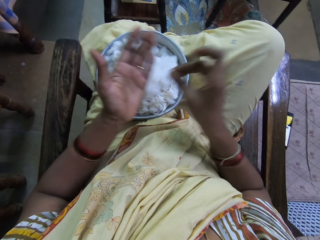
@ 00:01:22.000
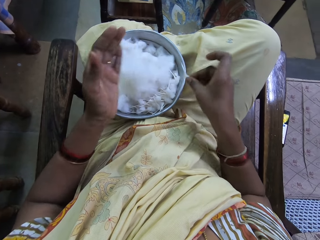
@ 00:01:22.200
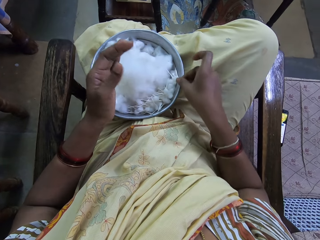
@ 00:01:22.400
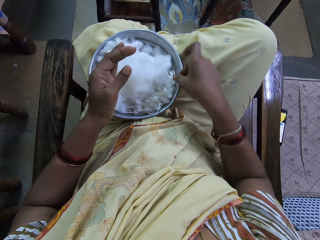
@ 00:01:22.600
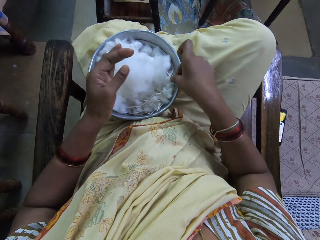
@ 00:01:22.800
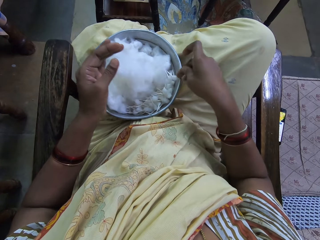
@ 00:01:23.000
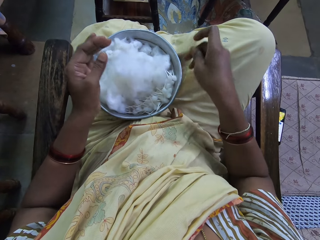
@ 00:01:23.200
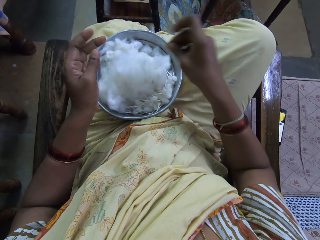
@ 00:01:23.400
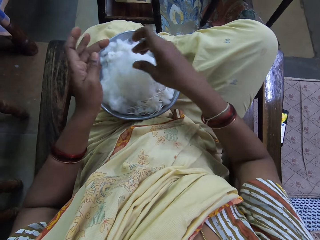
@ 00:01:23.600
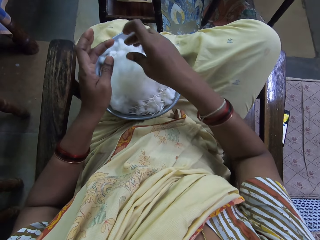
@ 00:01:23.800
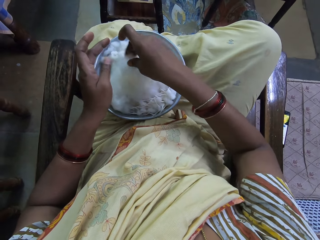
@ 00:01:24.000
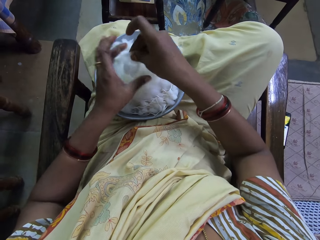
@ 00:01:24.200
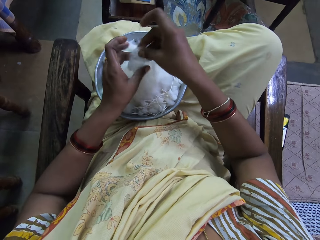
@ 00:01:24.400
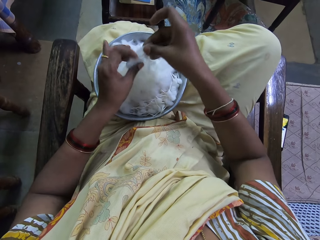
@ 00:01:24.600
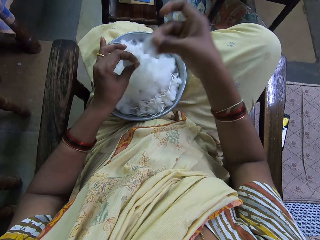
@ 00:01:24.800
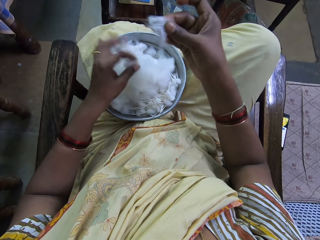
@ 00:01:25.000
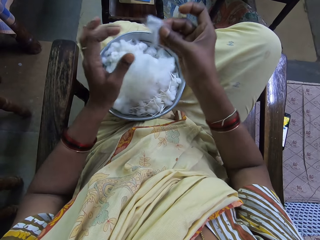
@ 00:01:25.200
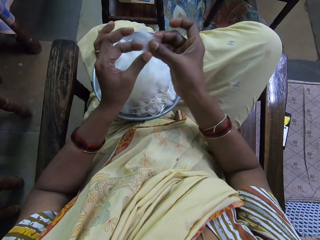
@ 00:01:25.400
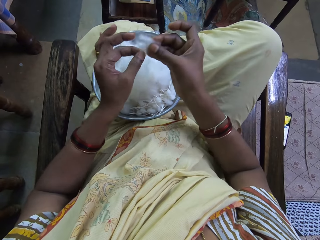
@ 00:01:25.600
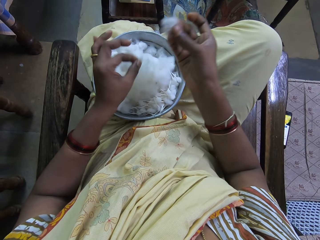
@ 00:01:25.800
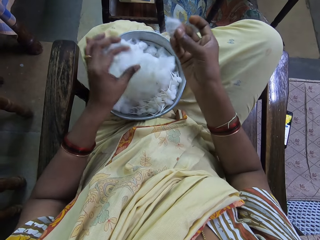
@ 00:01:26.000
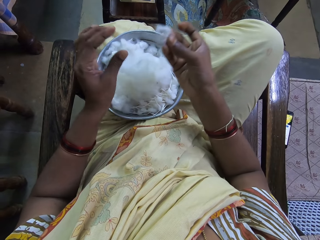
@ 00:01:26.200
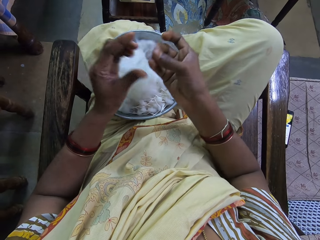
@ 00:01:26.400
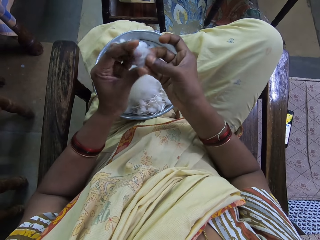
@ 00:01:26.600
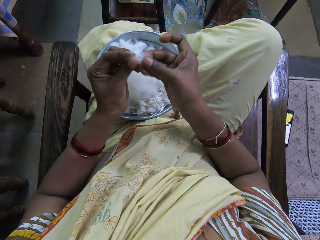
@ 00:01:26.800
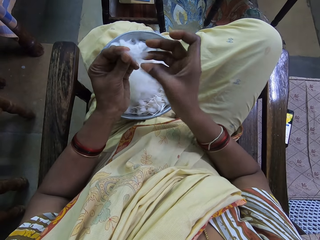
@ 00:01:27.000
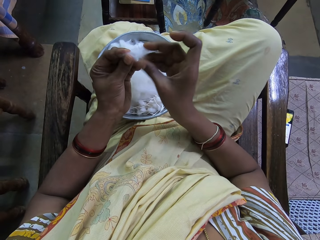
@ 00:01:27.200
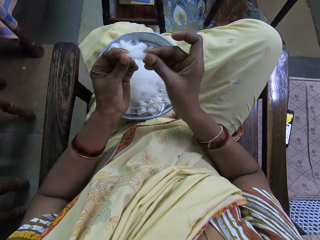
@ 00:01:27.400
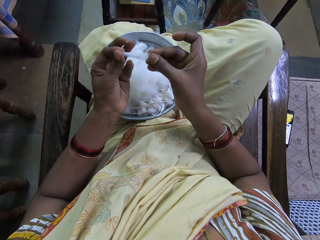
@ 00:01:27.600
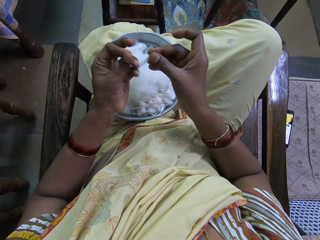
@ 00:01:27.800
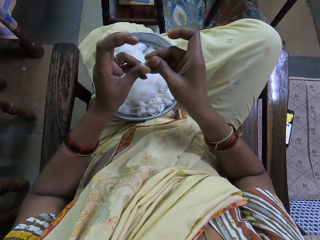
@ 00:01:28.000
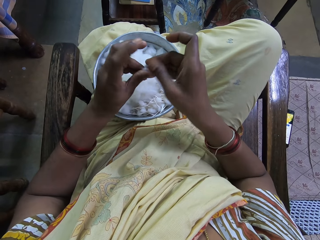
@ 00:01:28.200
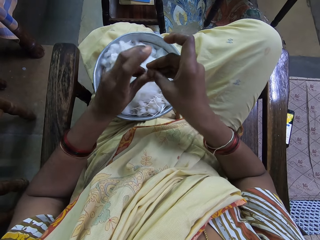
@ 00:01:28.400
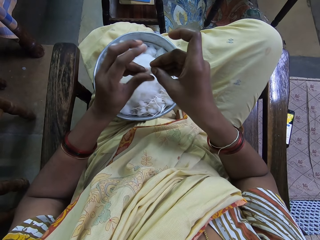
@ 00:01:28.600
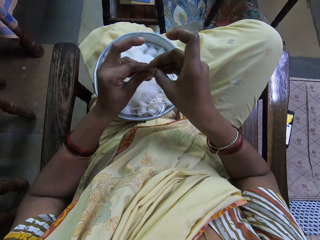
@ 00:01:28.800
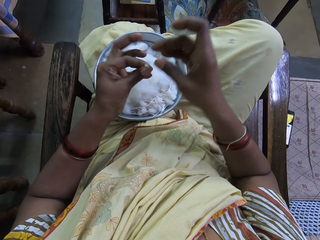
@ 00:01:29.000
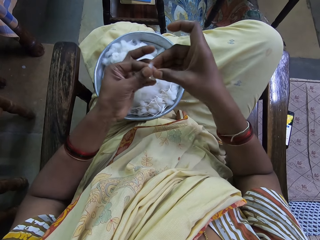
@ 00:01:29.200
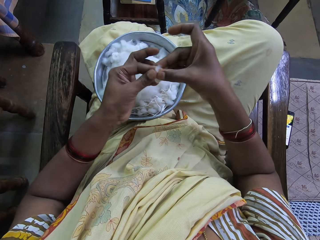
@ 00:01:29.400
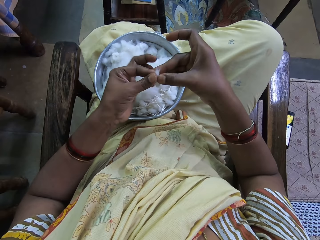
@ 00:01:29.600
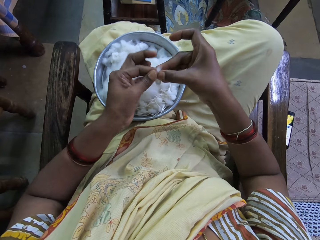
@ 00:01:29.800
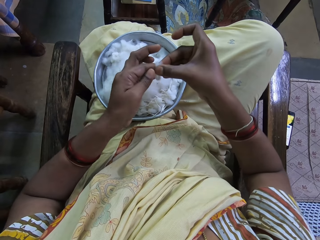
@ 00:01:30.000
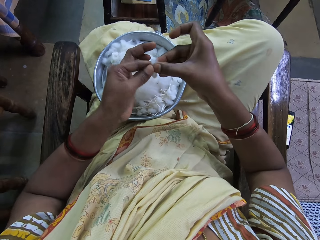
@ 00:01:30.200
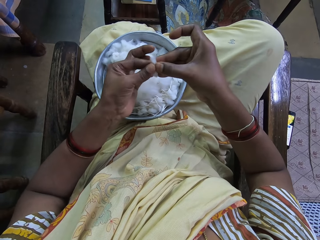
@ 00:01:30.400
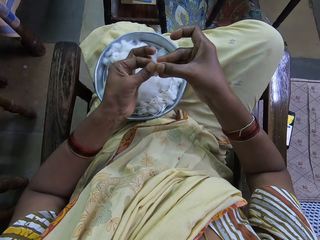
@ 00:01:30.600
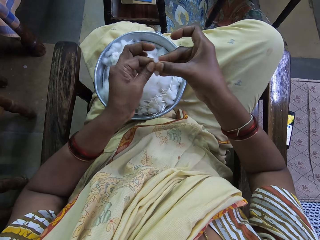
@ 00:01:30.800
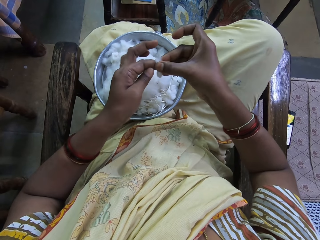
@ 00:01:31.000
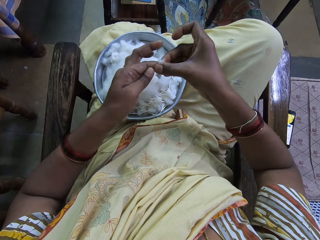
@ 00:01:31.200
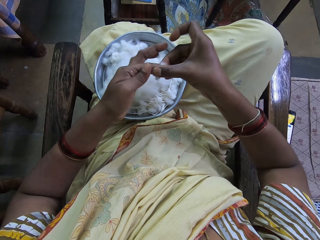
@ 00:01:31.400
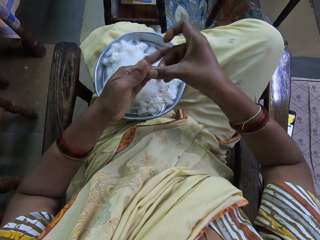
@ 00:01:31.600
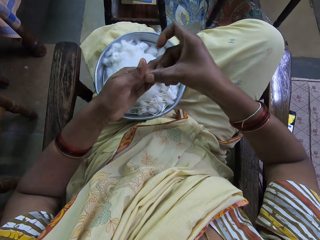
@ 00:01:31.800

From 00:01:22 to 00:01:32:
The camera wearer picks up cotton wool. They put down the cotton wool. They pick up the cotton wool. They cut the cotton wool. They shape the cotton wool. They rotate the cotton wool.

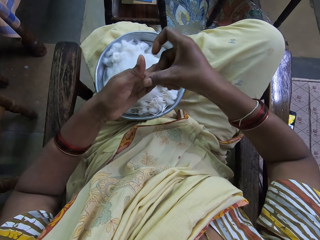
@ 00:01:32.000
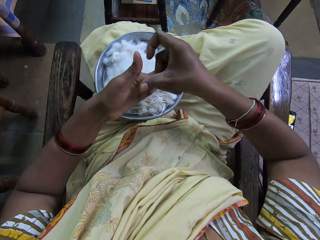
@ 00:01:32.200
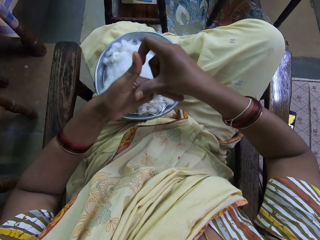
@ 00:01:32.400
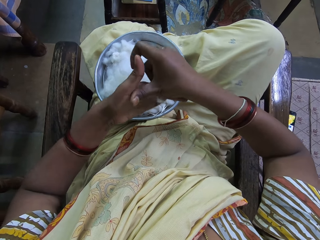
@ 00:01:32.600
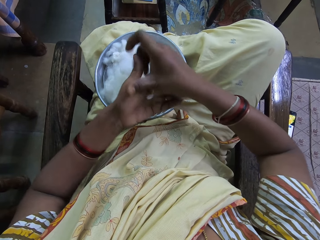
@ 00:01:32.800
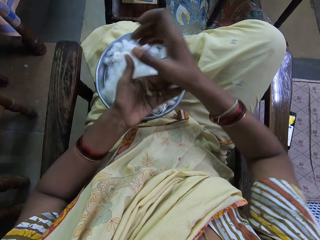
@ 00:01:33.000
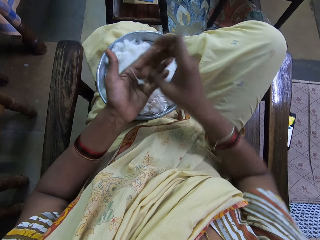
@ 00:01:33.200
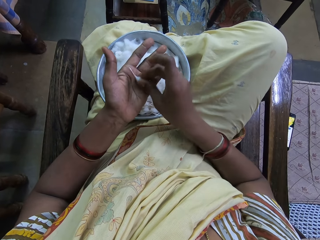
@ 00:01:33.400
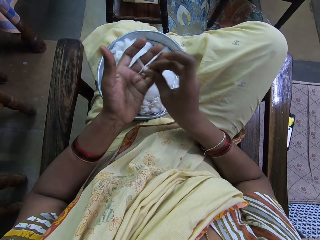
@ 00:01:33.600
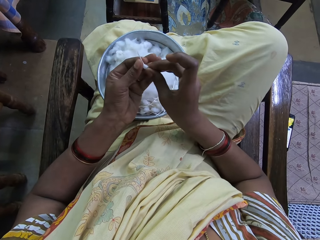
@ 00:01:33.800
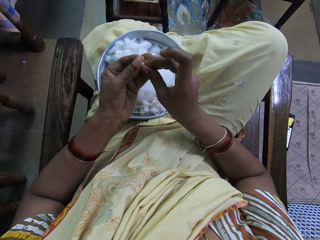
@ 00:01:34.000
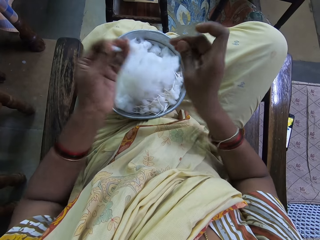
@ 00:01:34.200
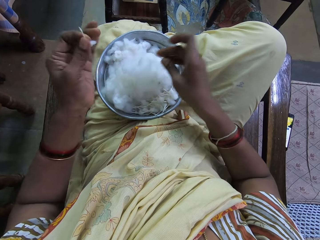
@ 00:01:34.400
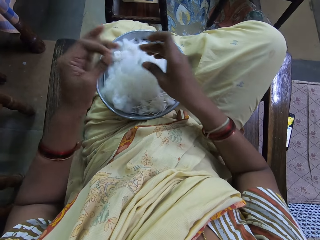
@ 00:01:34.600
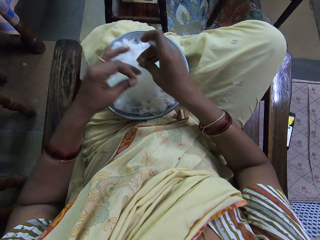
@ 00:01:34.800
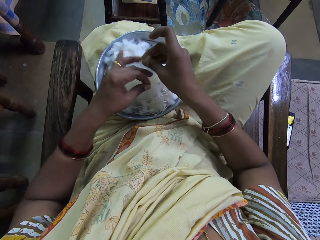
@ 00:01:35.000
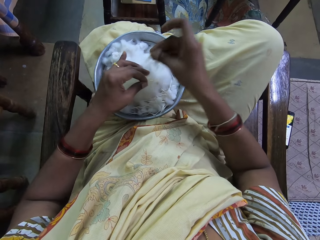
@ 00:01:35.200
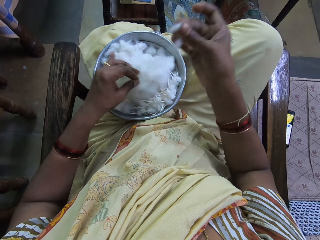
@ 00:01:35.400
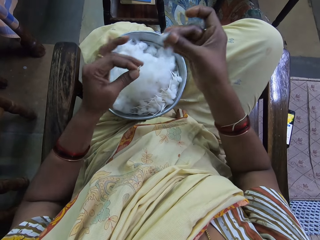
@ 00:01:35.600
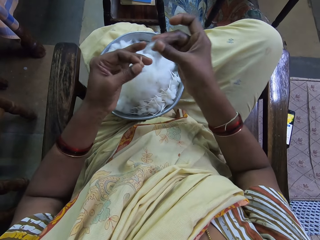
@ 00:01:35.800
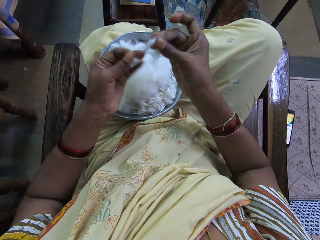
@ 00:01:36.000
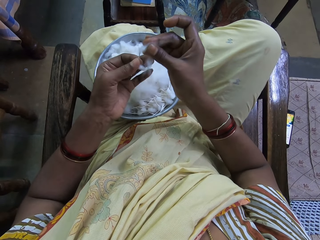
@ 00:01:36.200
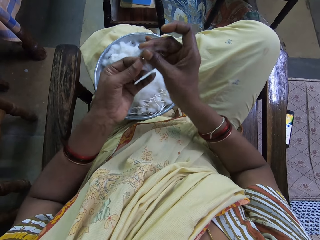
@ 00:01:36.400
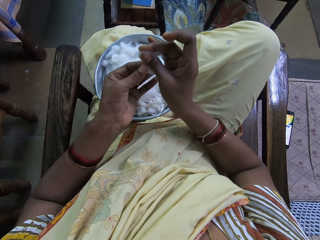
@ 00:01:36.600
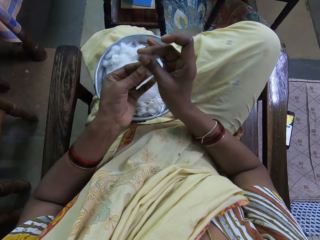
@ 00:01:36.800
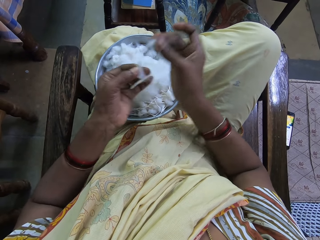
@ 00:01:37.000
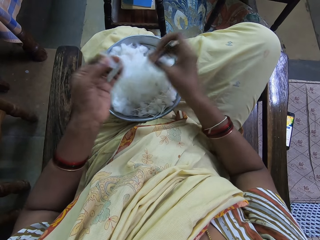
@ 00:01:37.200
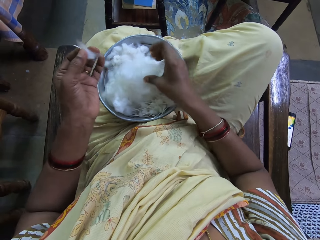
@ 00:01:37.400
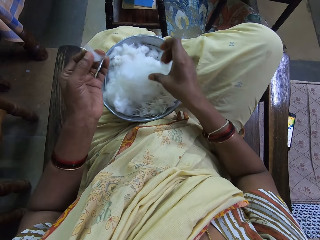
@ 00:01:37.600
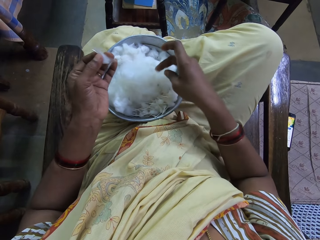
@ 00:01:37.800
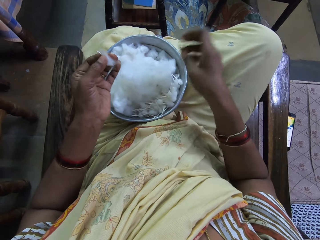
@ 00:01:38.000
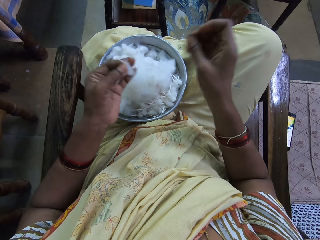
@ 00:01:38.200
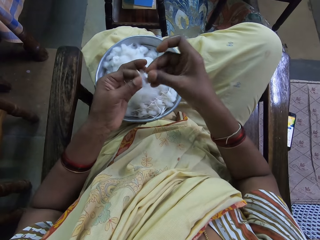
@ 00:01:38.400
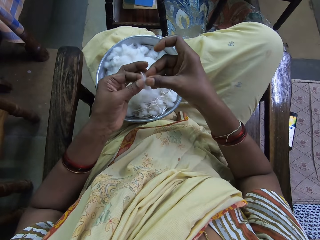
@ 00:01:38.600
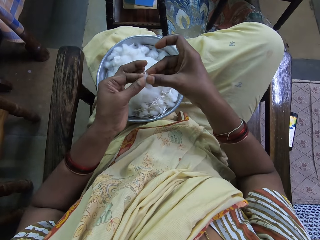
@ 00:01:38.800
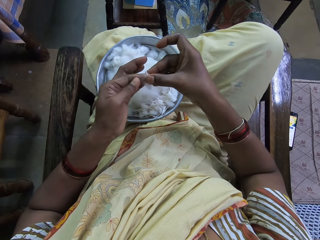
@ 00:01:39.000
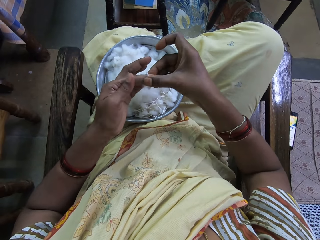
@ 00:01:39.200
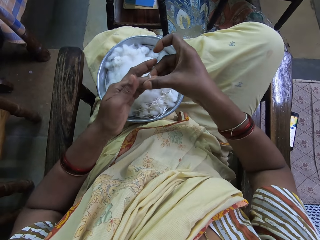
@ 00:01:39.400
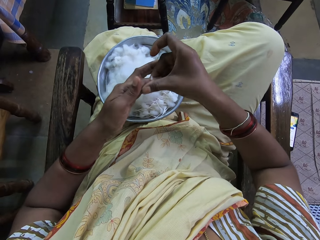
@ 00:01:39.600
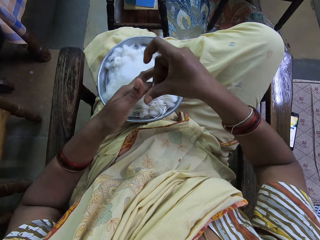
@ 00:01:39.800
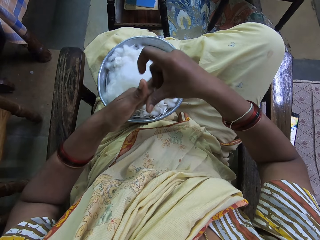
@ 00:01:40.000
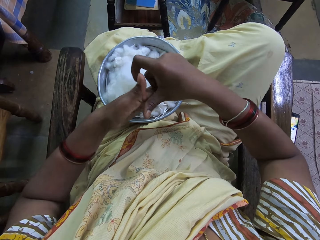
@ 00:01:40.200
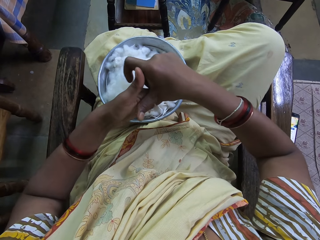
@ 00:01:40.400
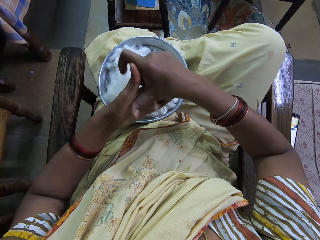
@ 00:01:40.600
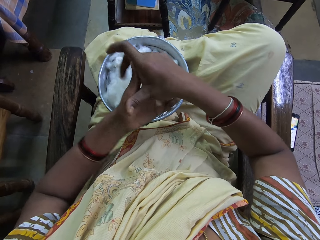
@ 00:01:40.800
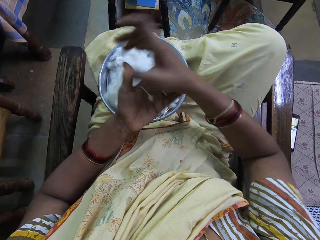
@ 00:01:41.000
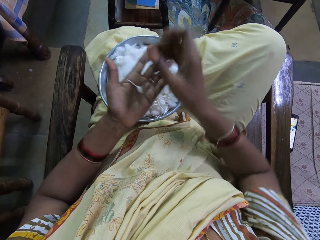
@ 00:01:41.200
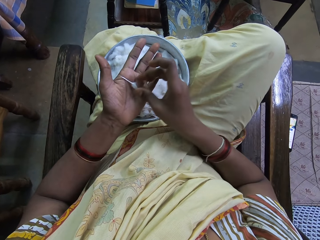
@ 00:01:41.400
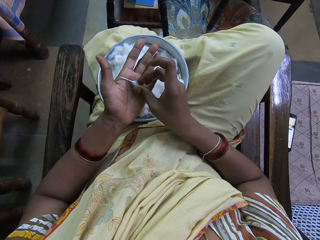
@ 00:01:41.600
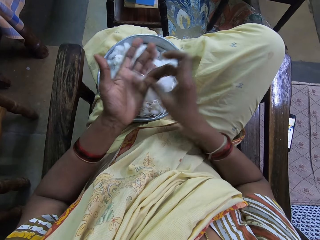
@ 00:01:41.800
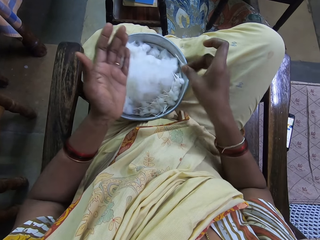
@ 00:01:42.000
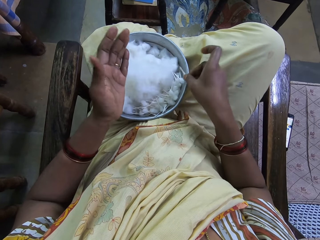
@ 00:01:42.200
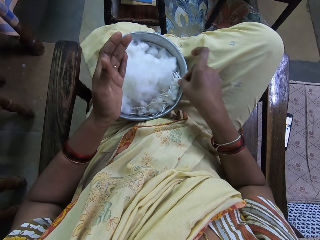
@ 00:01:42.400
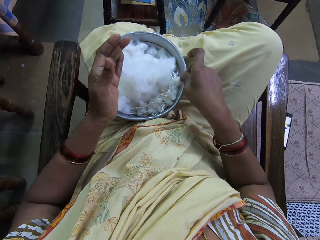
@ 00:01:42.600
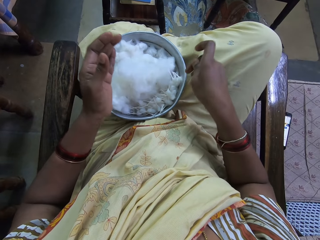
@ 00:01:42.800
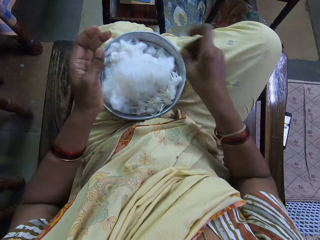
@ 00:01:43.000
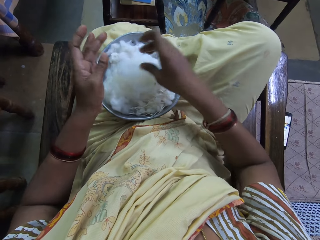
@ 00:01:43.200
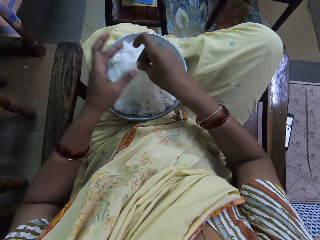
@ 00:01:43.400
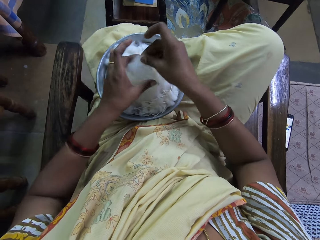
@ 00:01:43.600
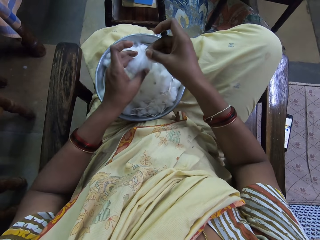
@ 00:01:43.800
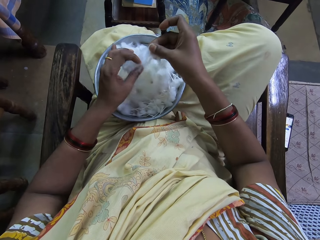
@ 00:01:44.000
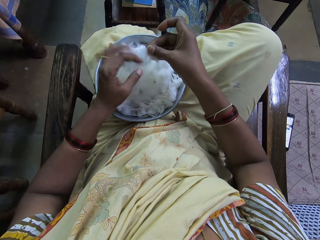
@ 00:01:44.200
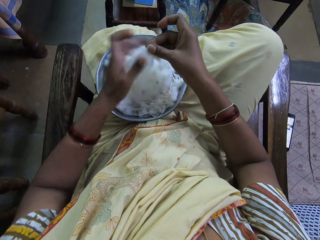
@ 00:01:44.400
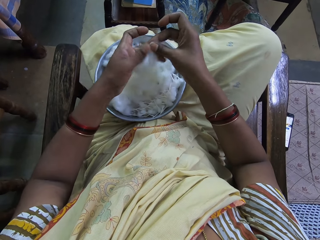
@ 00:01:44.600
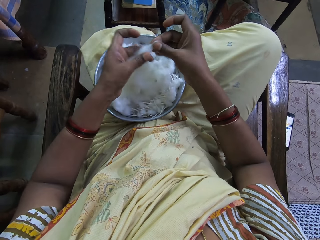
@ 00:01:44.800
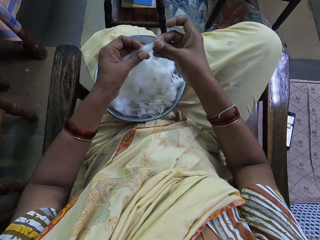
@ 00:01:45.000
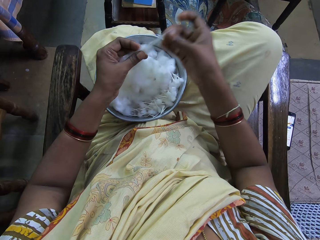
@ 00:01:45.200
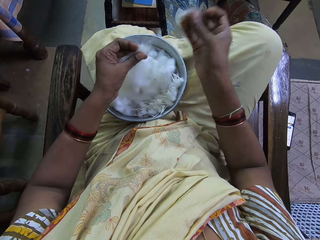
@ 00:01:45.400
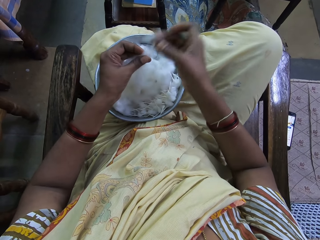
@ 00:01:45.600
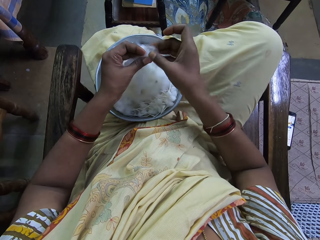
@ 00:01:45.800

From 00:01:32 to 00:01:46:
The camera wearer holds cotton wool on the left hand. They pick up the cotton wool. They cut the cotton wool. They join the cotton wool together. They put down the cotton wool. They shape the cotton wool. They rotate the cotton wool. They put down the cotton wool. They pick up the cotton wool. They cut the cotton wool.
